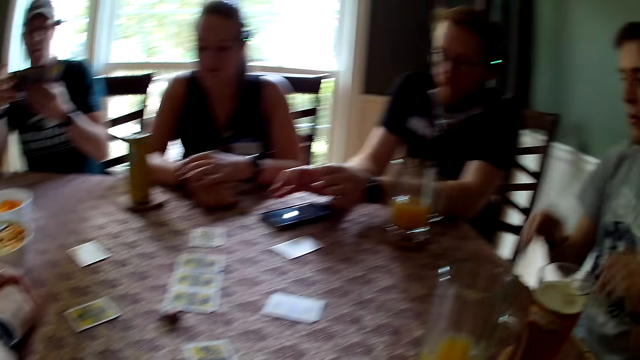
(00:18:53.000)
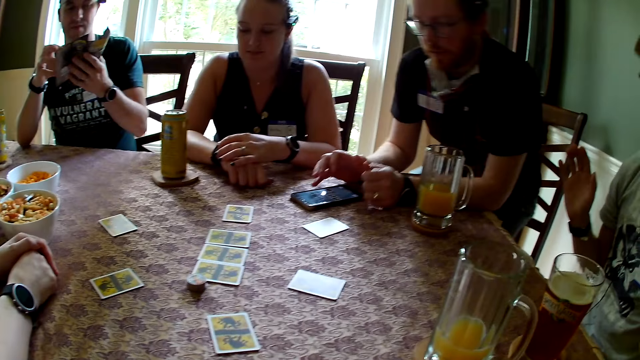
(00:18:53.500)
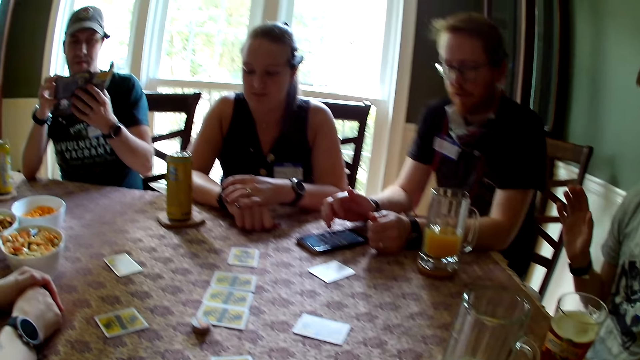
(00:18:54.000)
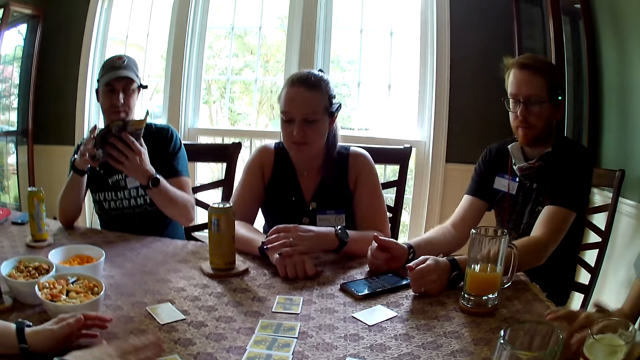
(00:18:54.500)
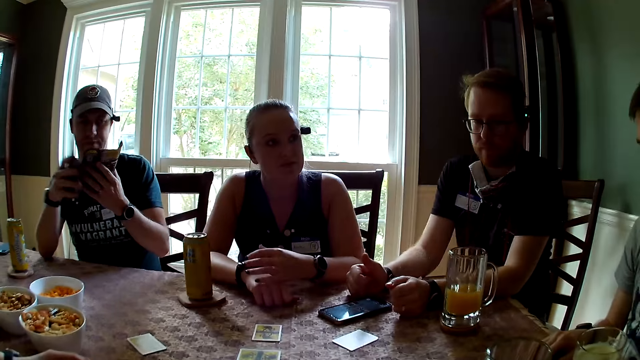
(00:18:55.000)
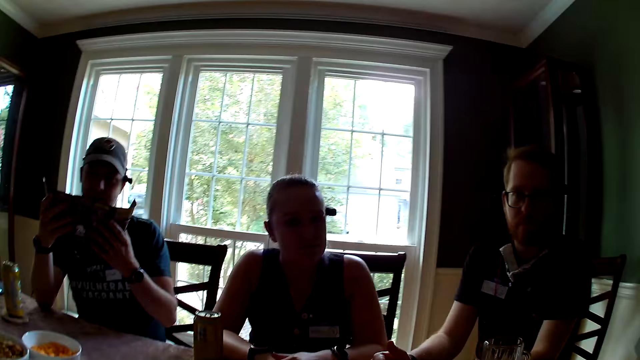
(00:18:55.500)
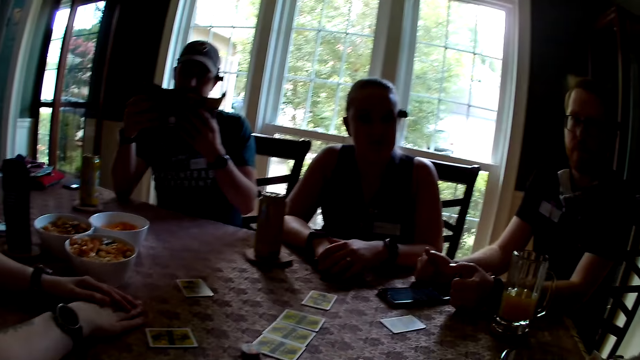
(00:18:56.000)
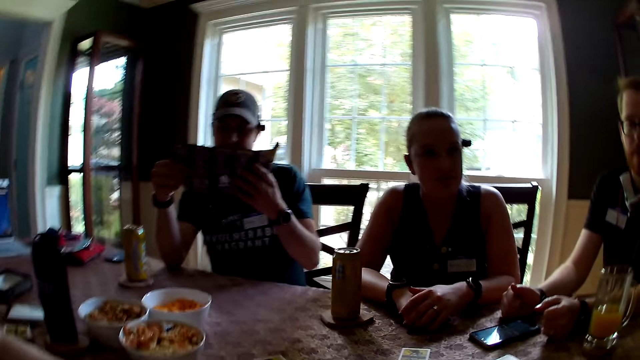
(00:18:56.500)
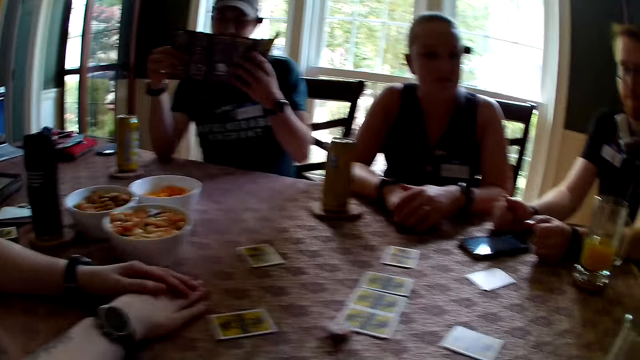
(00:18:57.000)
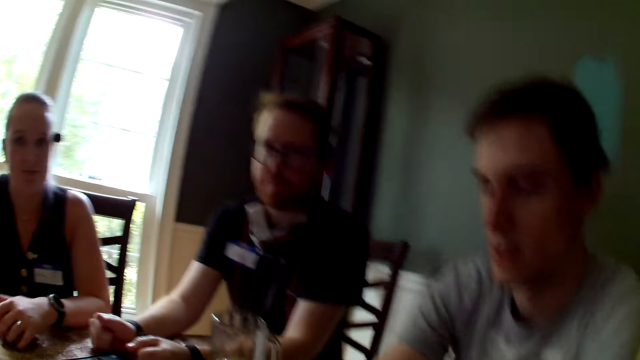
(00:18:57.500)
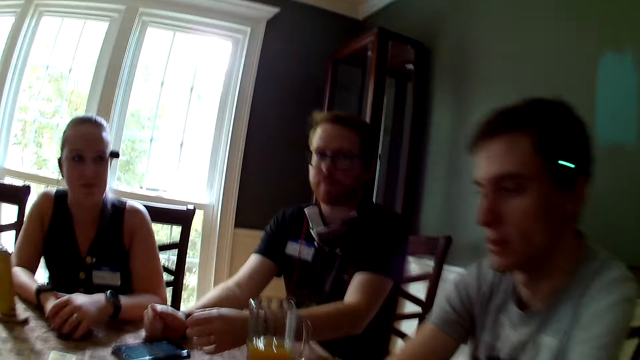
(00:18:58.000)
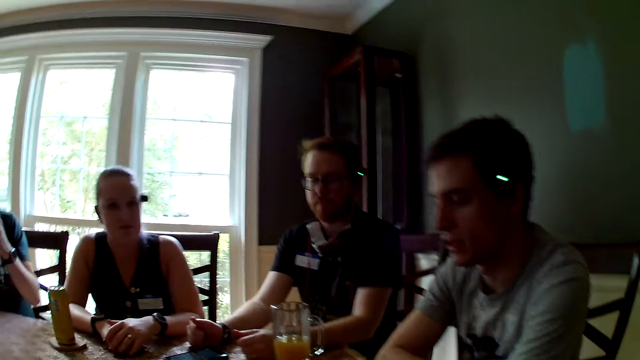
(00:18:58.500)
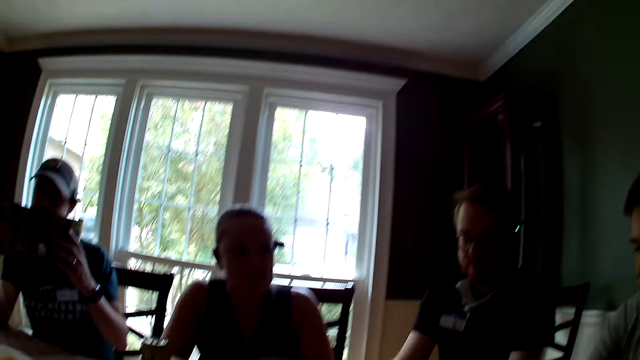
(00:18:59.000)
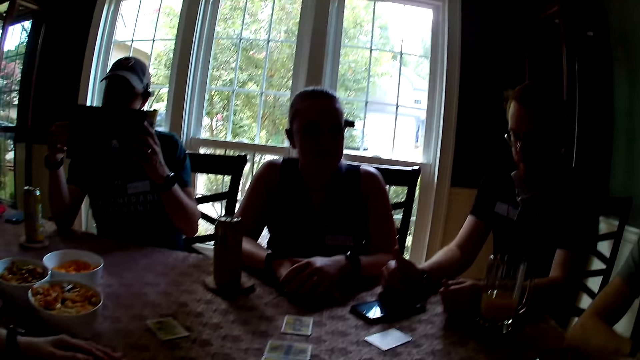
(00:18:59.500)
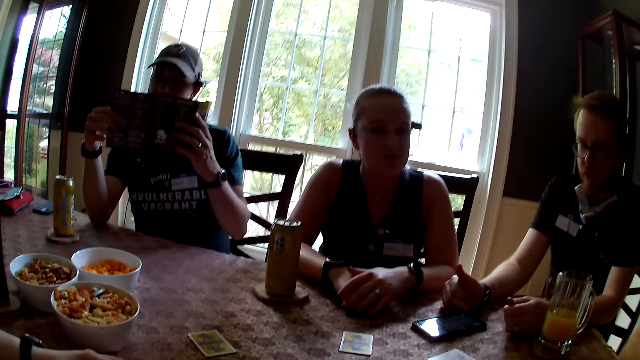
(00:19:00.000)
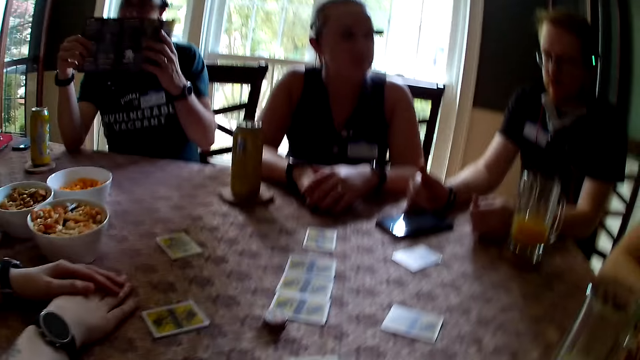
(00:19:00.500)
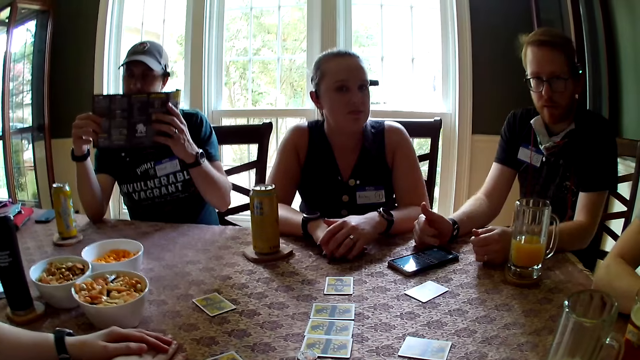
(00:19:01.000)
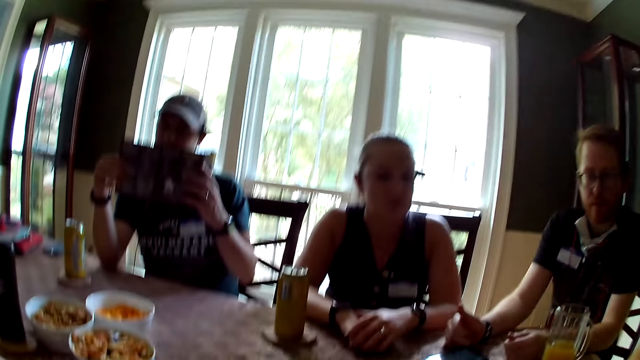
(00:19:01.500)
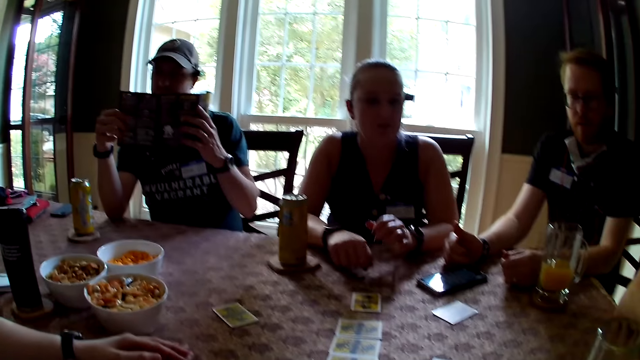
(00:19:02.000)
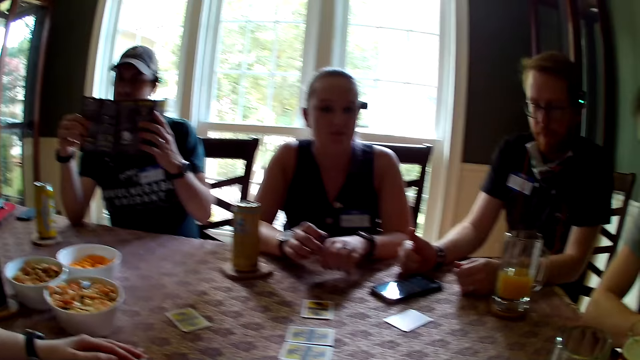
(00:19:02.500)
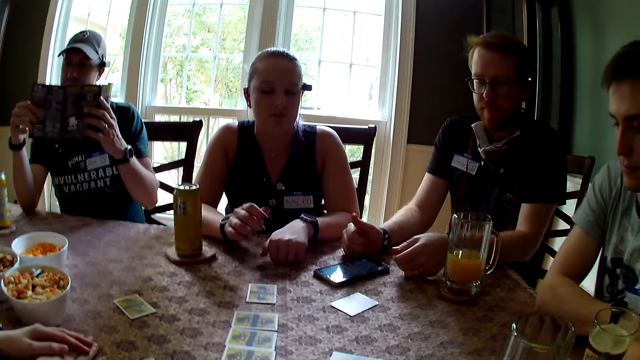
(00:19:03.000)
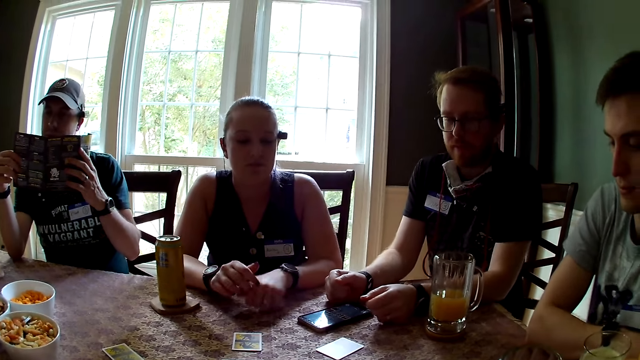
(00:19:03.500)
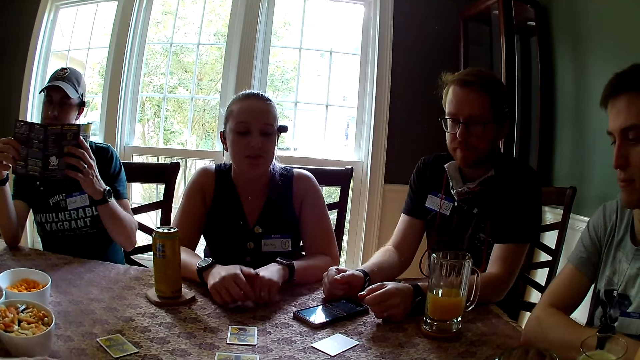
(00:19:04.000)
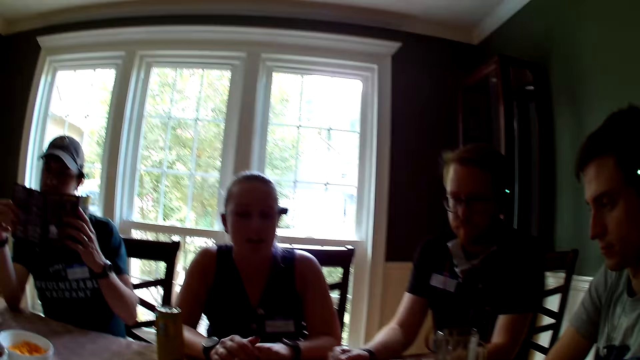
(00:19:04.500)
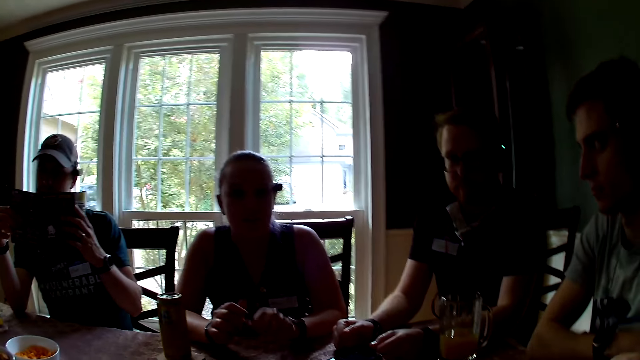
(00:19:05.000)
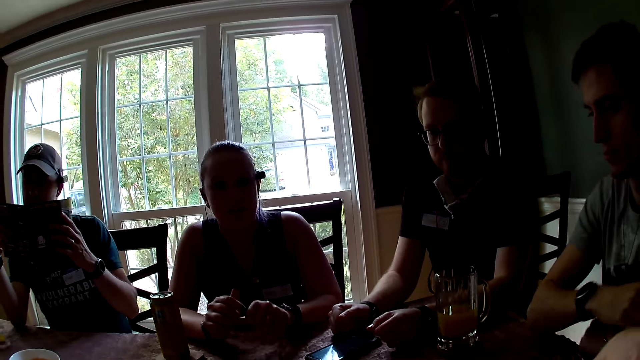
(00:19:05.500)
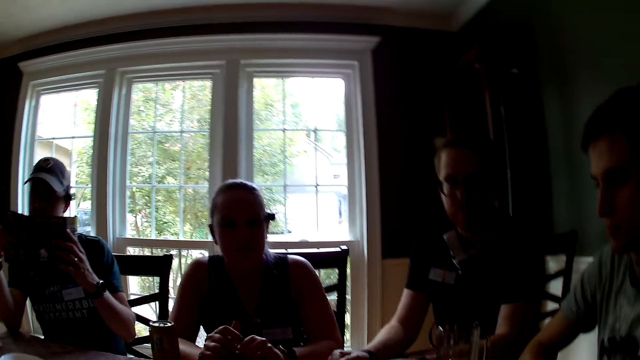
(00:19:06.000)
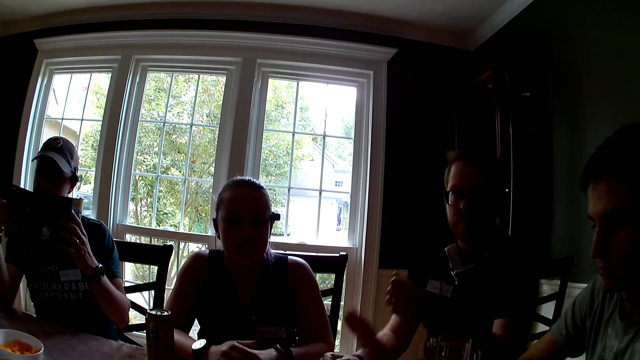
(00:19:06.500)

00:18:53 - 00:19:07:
A man converses with everyone at the table. A woman hits the table with her hands.

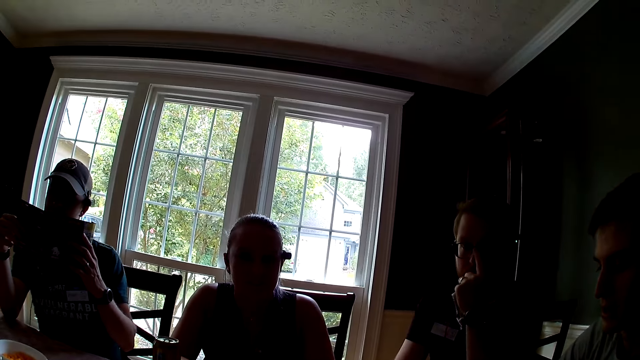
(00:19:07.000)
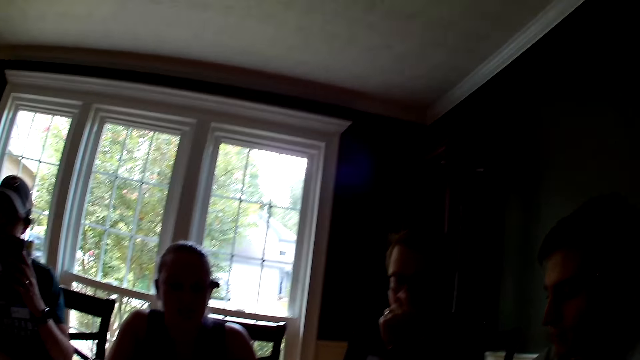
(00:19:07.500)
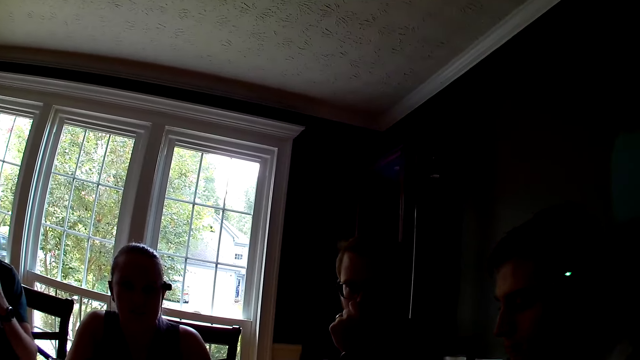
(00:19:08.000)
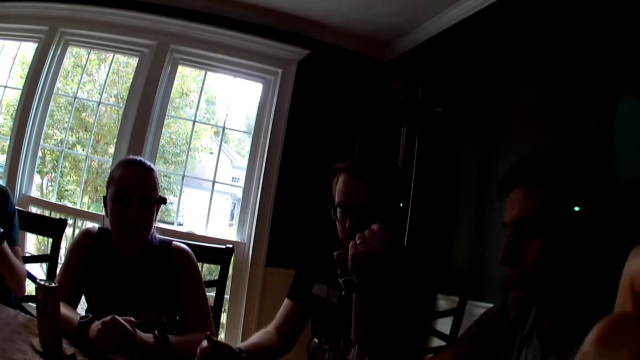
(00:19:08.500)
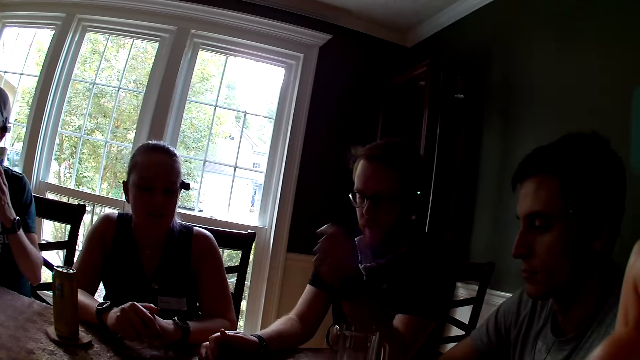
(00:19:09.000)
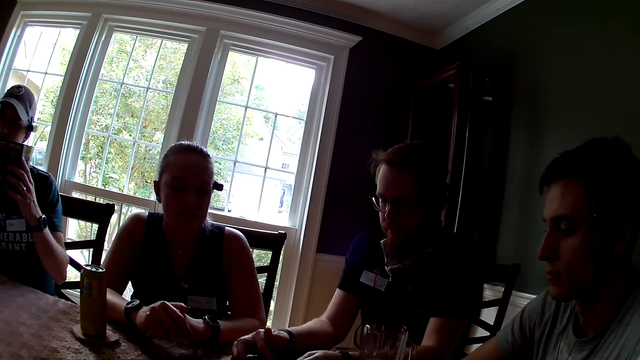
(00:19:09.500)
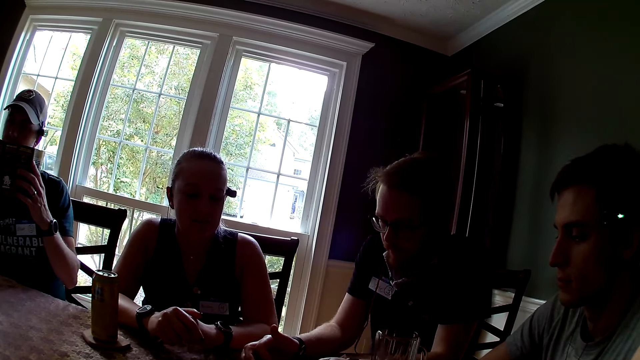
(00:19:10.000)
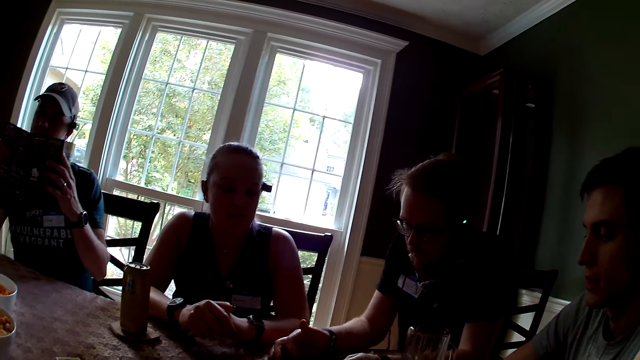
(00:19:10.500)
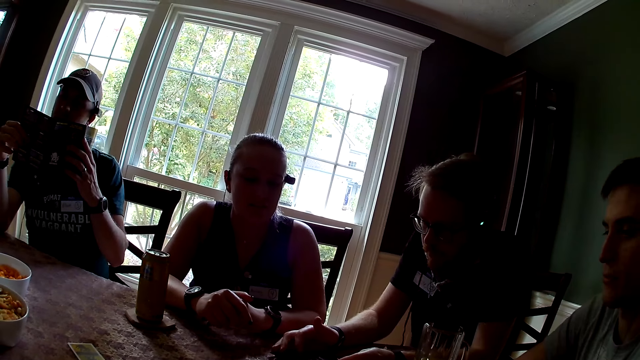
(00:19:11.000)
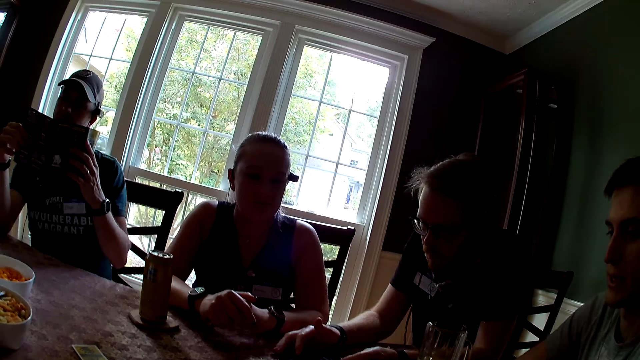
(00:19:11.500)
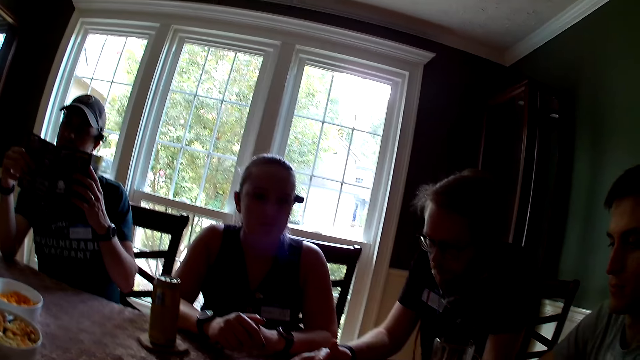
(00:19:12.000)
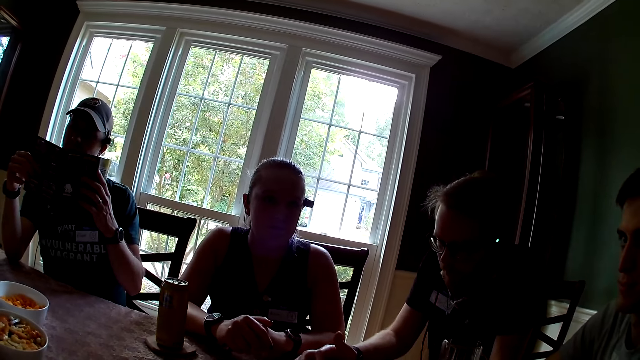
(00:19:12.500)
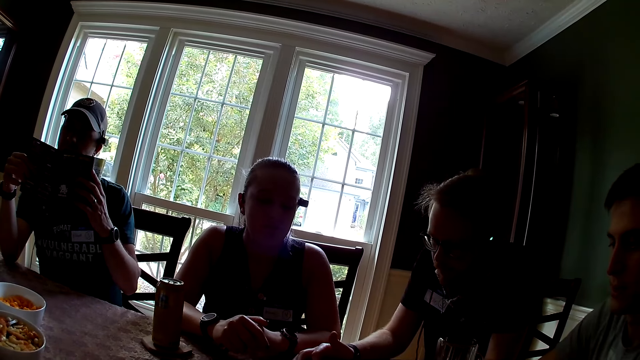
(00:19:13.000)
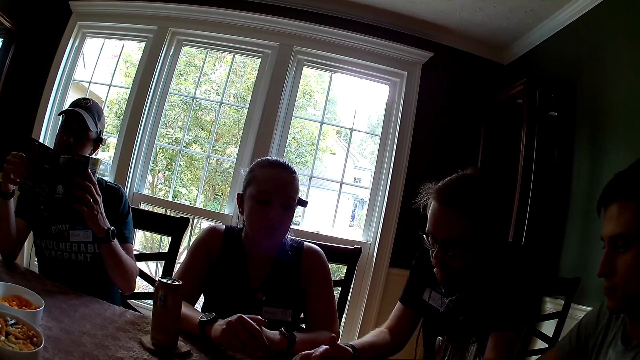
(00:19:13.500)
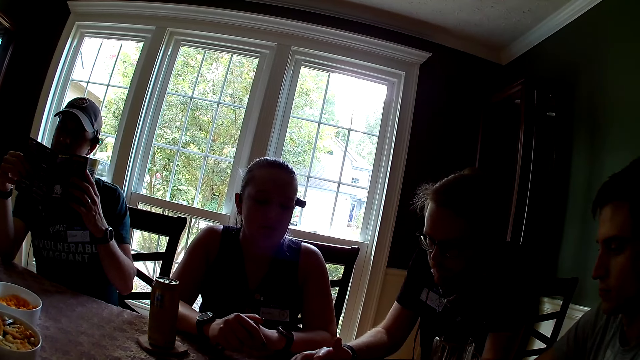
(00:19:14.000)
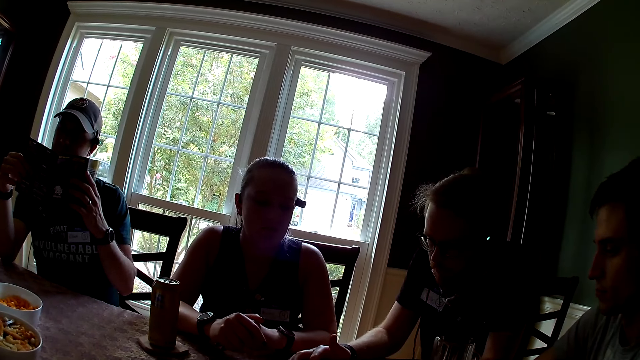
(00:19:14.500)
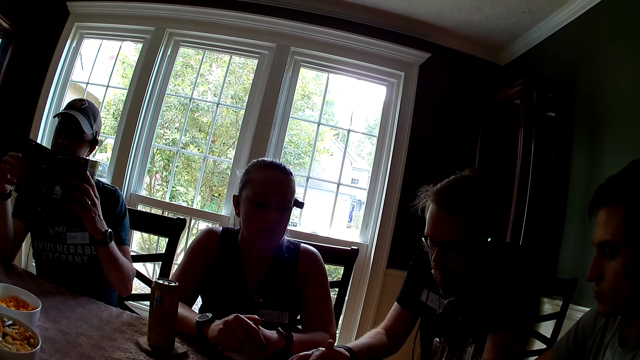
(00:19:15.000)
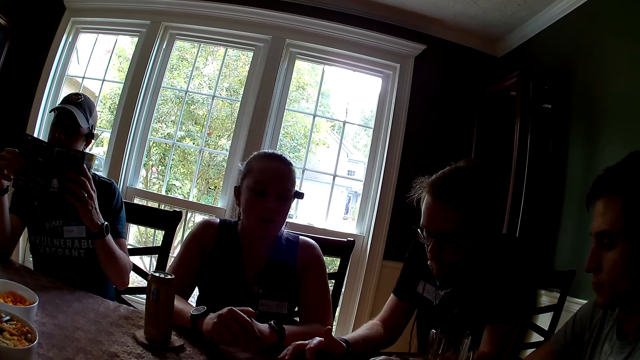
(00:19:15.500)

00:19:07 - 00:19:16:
A man operates the mobile phone on the table with his right hand. The camera wearer interacts with the people in the room.
